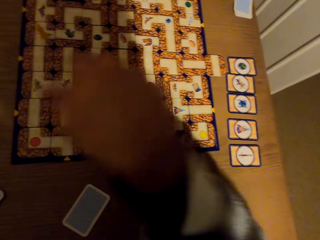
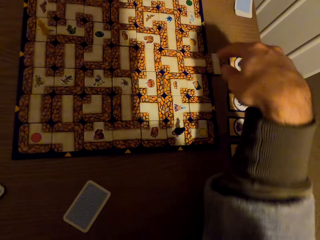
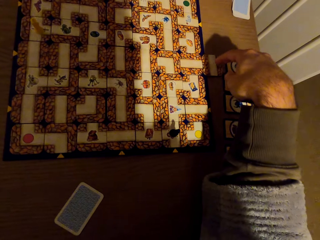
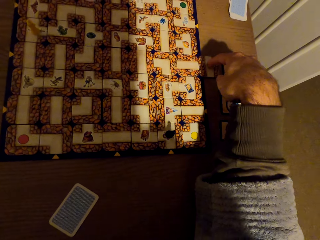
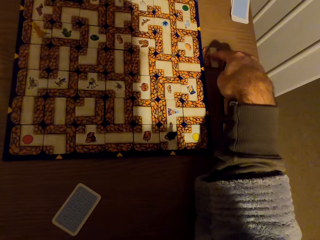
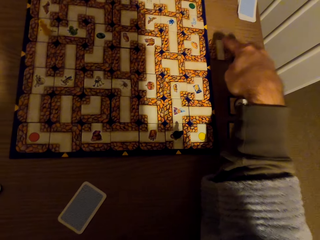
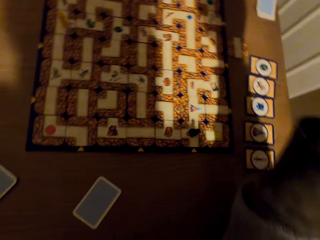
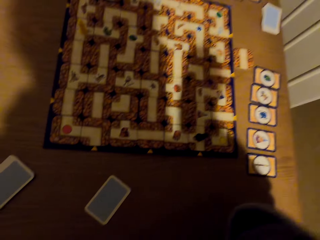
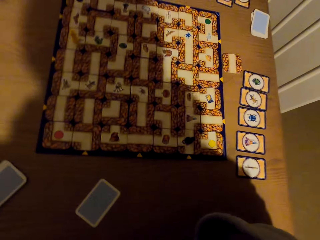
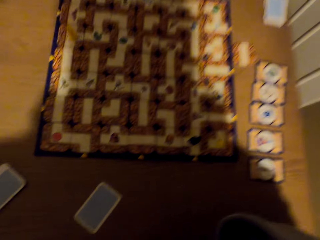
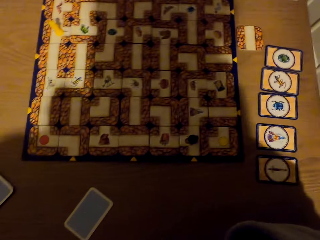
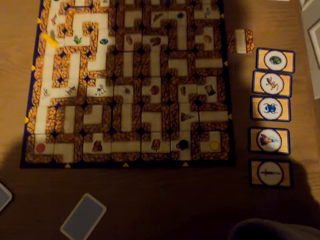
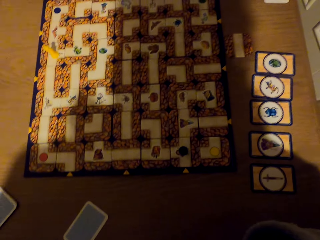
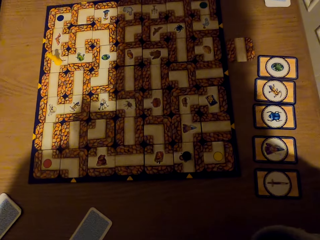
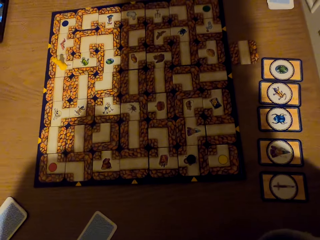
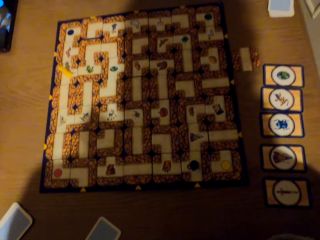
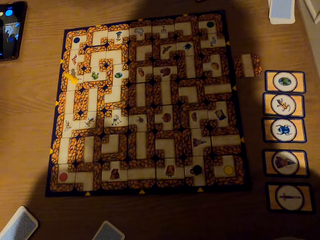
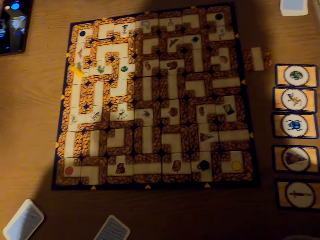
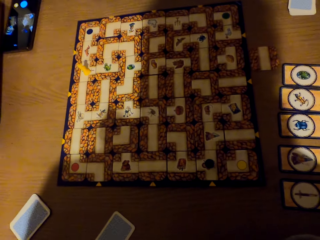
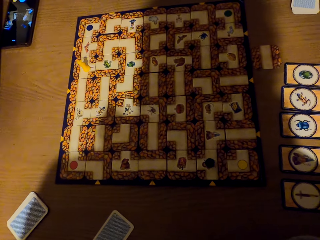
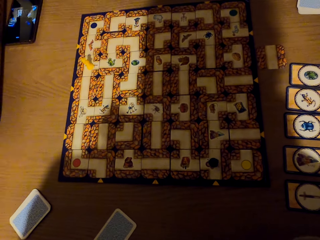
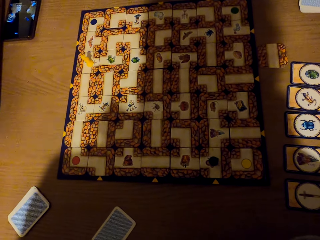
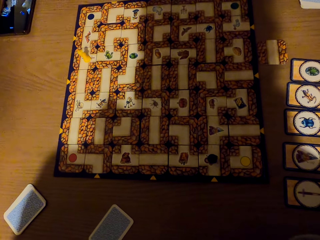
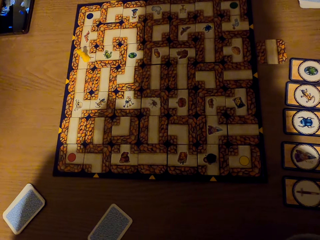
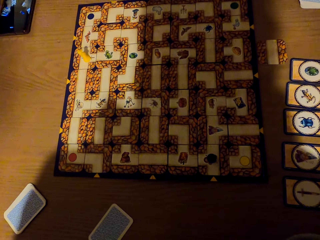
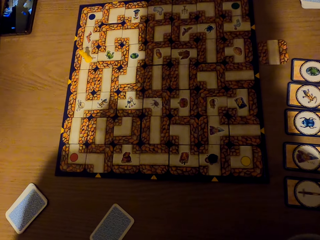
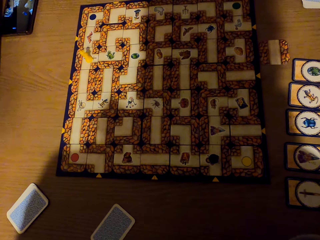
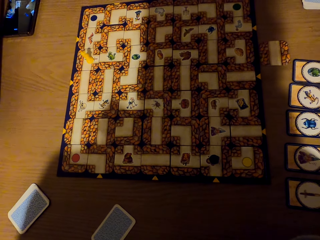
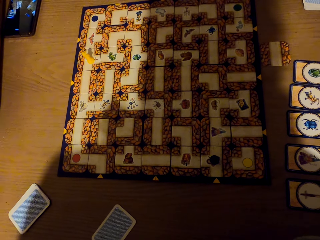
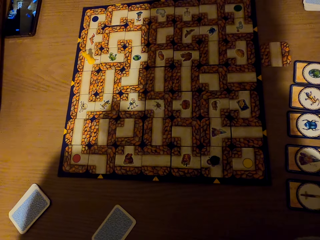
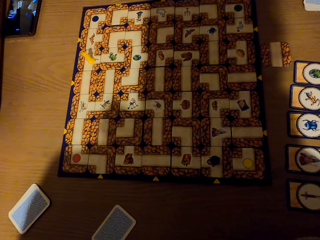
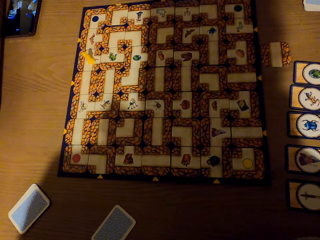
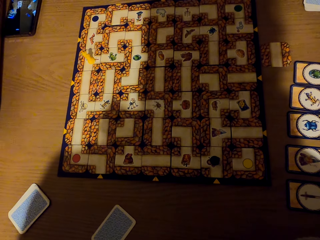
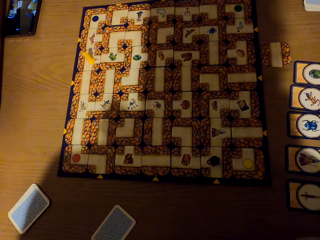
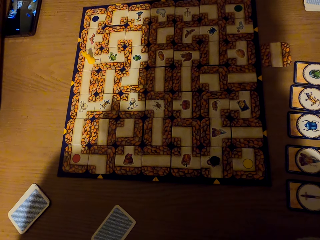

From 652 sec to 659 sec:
The camera wearer pushes the card aside with a right hand finger.

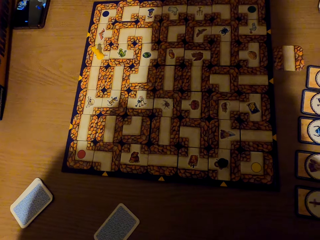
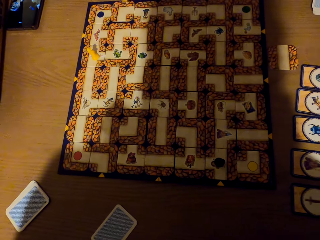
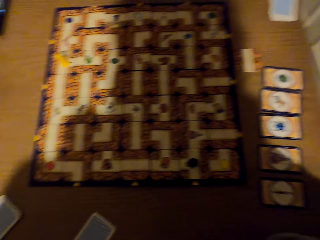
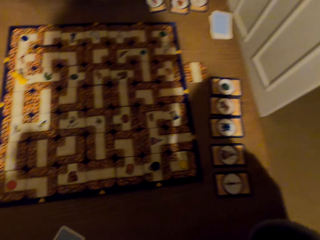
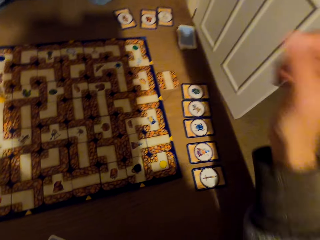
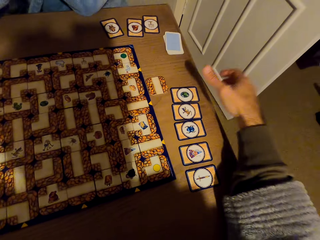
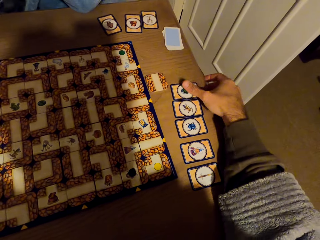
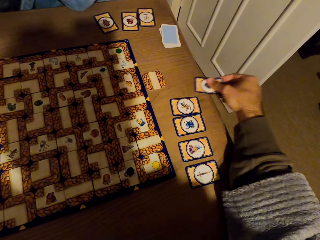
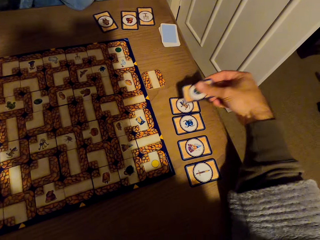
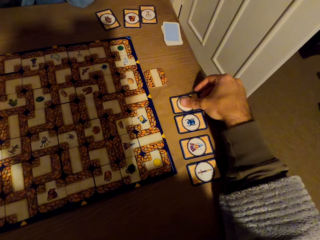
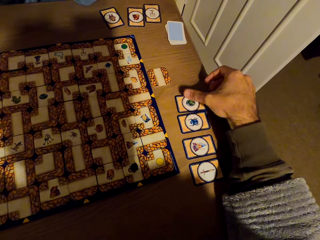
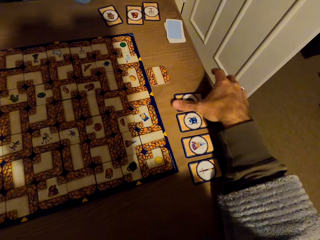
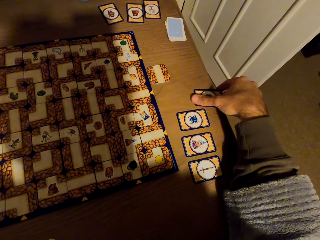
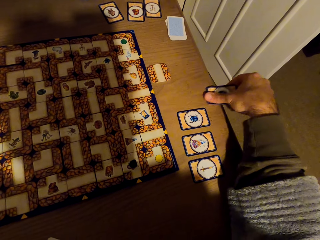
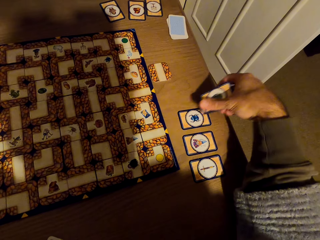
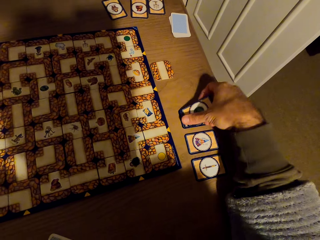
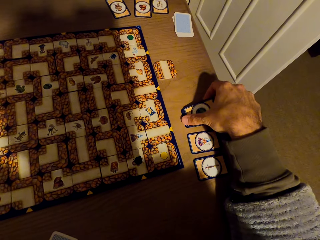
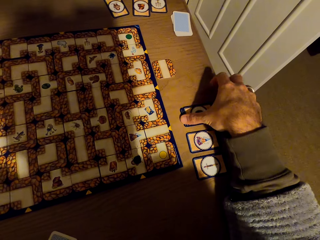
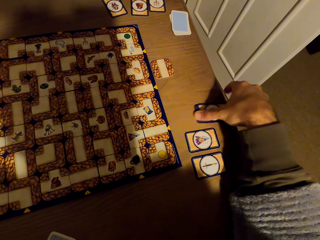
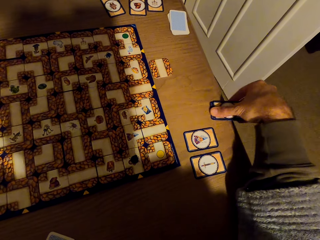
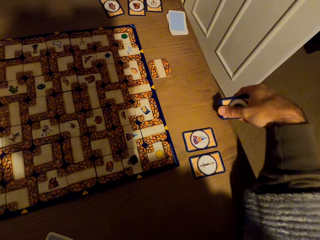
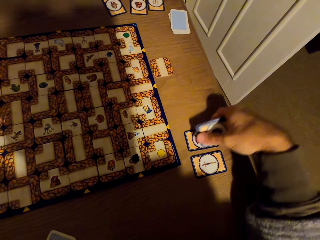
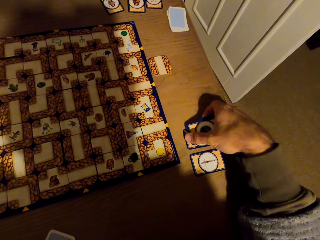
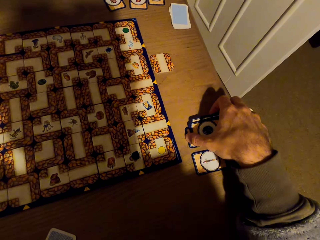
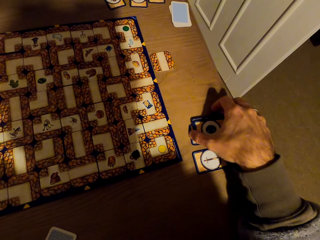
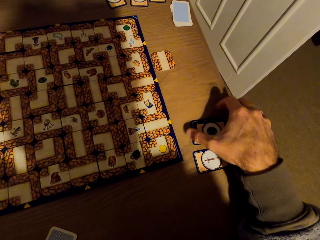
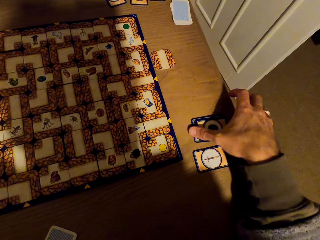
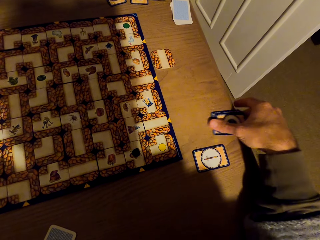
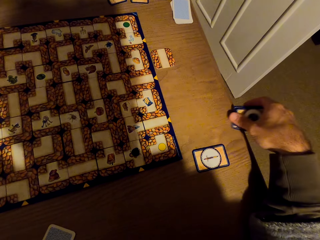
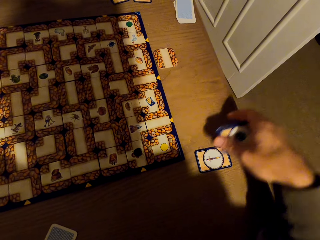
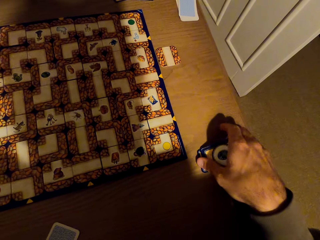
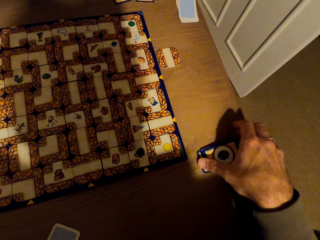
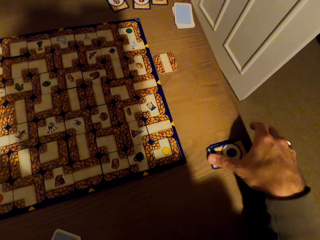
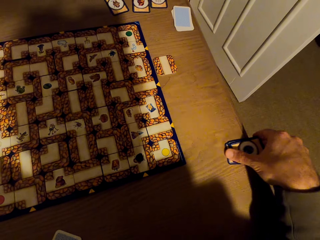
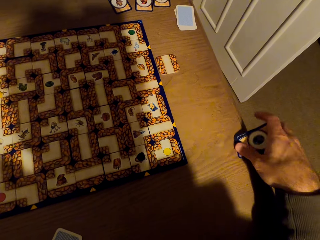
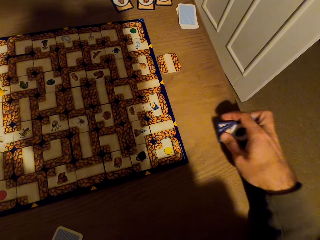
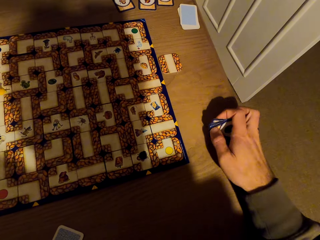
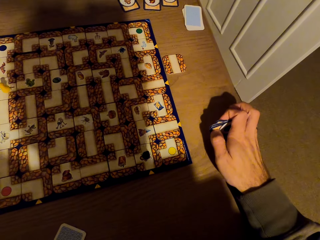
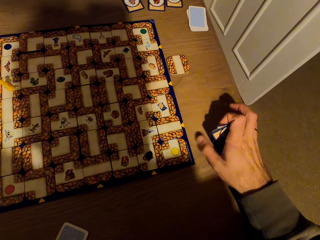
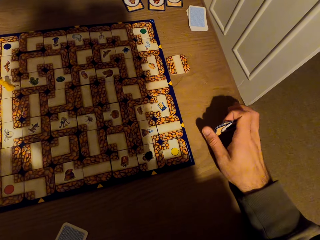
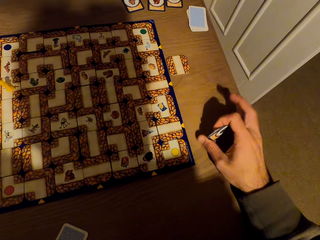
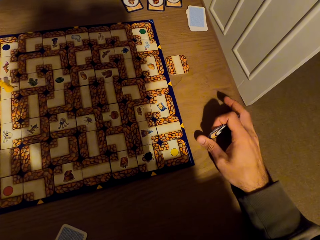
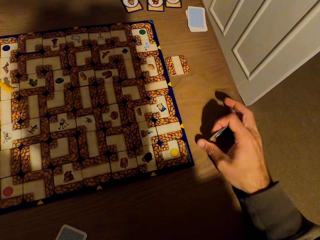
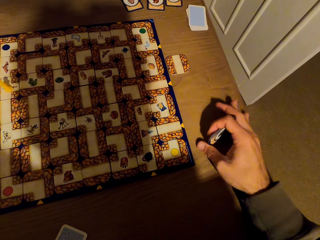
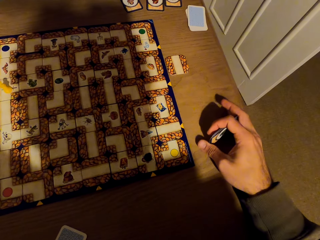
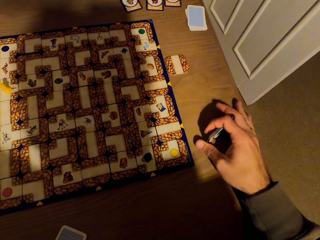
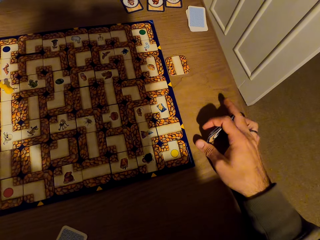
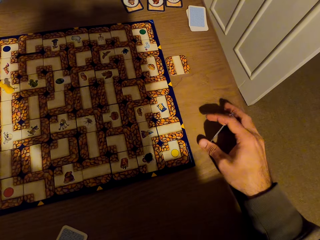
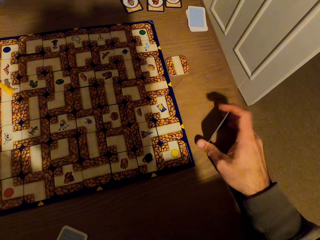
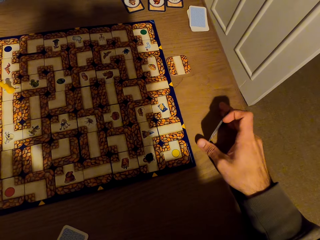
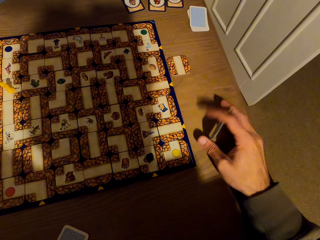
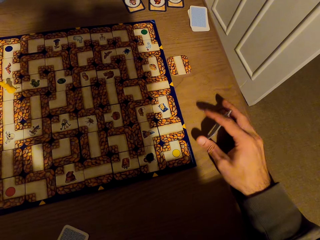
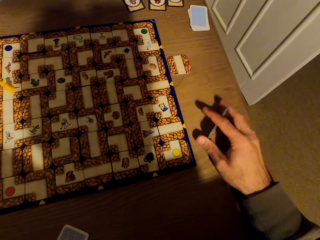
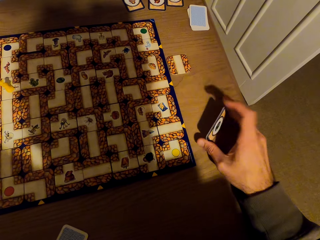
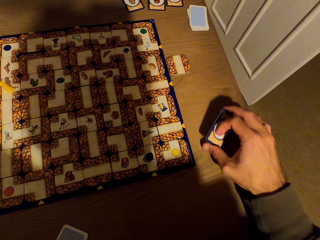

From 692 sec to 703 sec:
The camera wearer picks cards from the table with the right hand. They arrange the cards with the right hand.

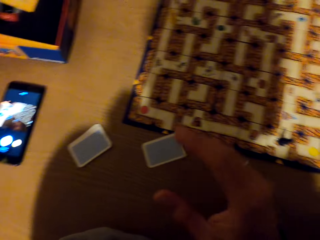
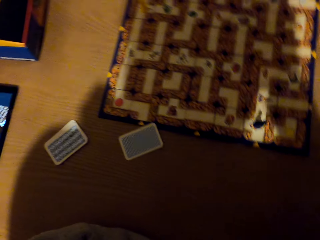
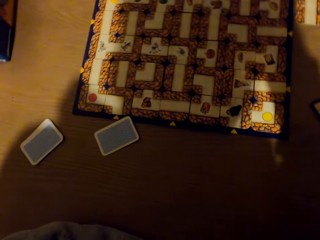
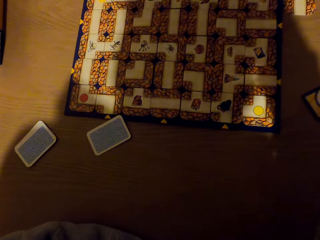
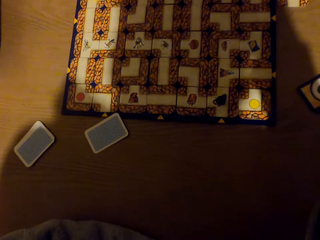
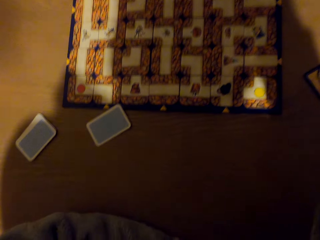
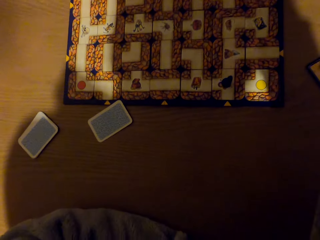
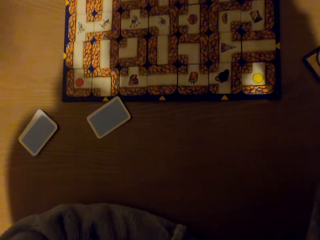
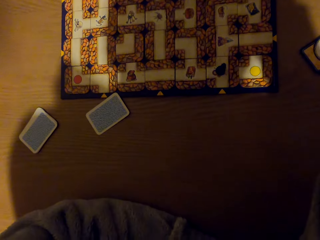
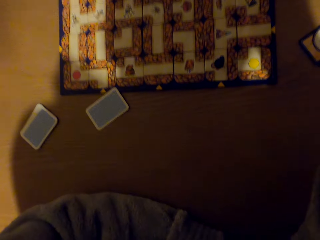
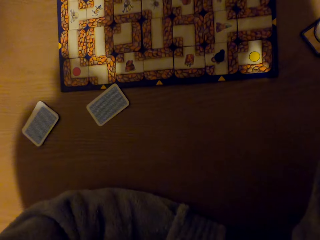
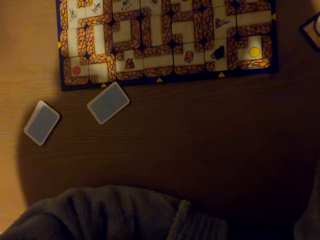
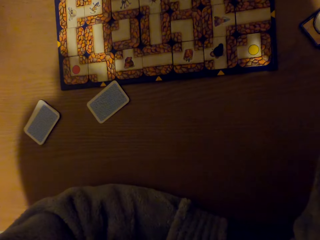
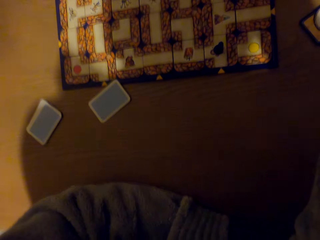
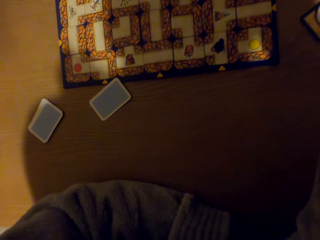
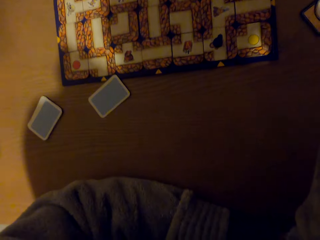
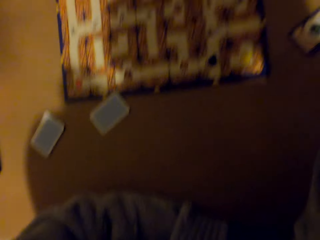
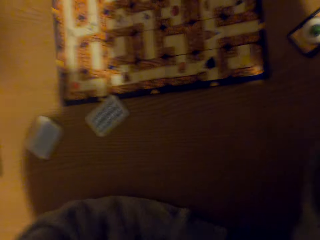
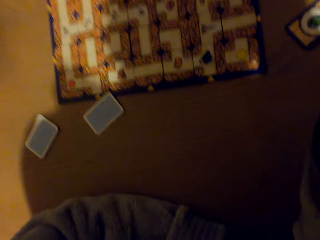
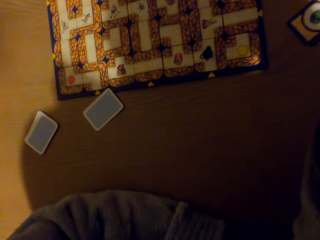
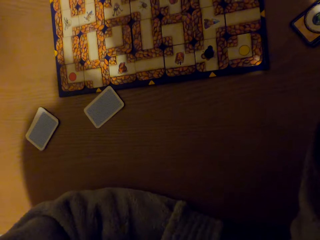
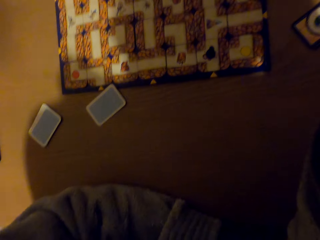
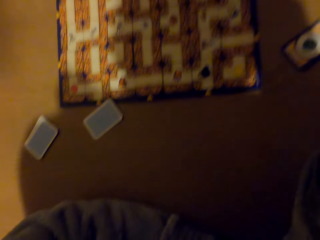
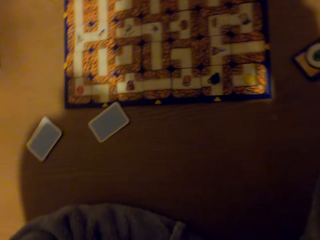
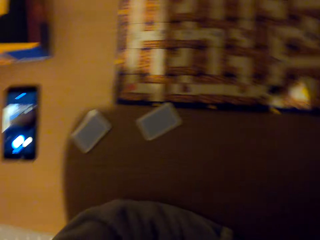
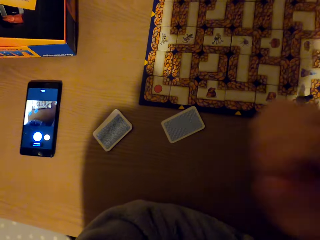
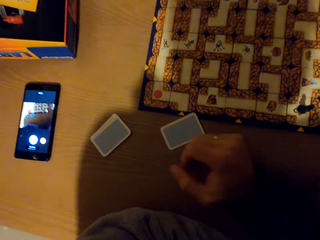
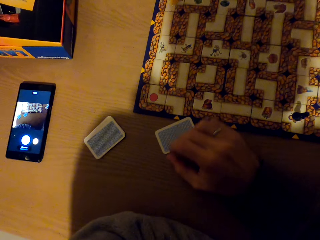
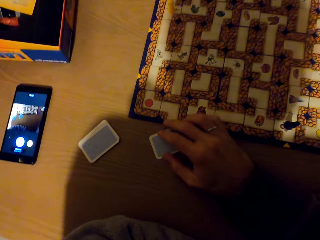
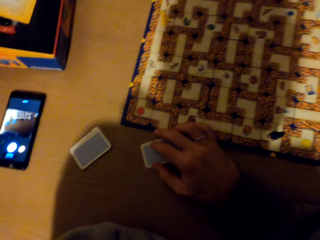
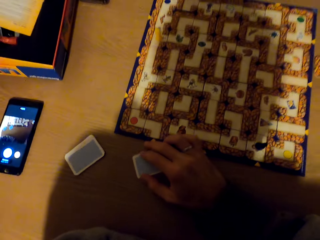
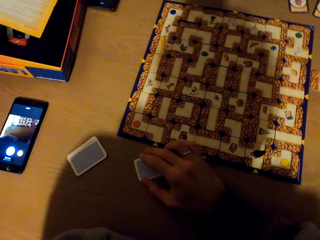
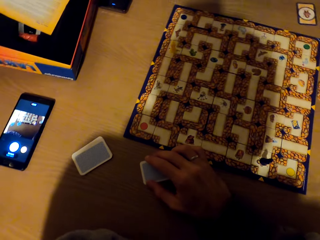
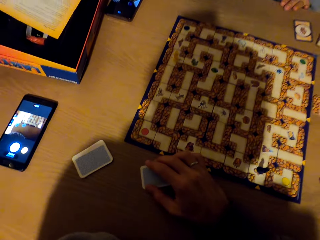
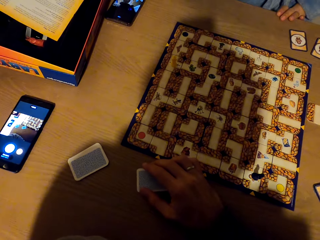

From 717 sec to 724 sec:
The camera wearer raises the right hand towards something. They withdraw the right hand from something.
